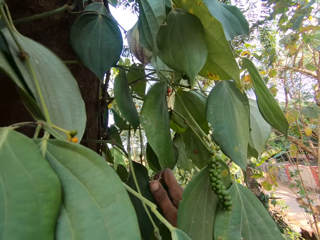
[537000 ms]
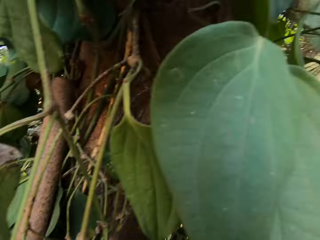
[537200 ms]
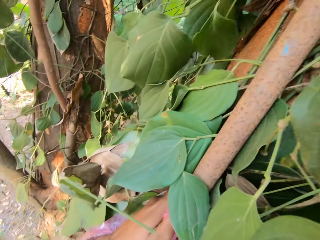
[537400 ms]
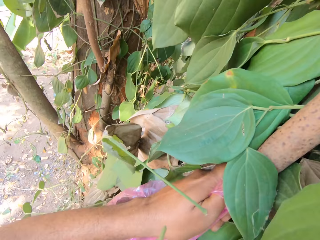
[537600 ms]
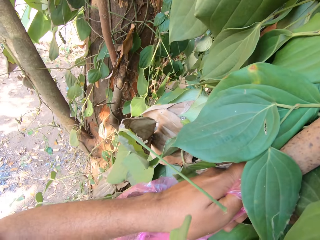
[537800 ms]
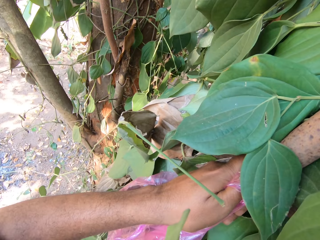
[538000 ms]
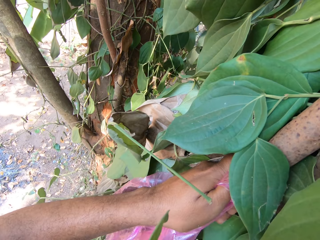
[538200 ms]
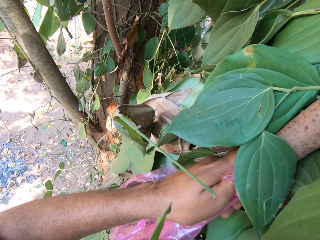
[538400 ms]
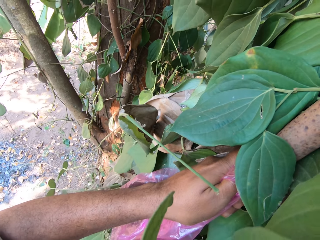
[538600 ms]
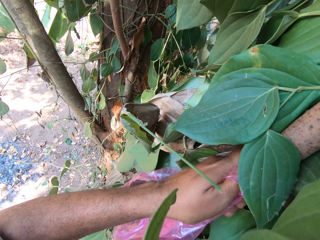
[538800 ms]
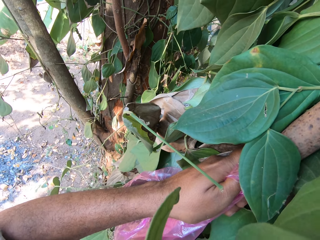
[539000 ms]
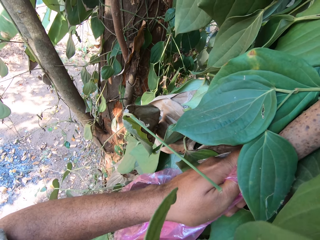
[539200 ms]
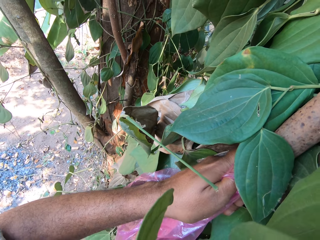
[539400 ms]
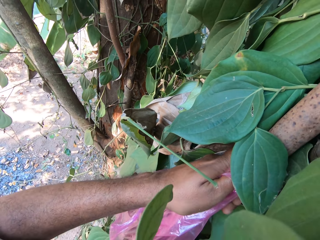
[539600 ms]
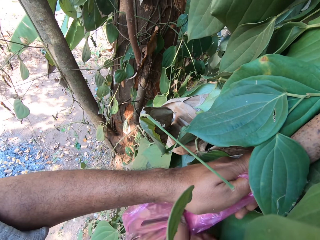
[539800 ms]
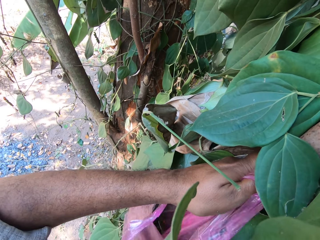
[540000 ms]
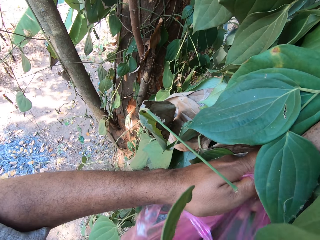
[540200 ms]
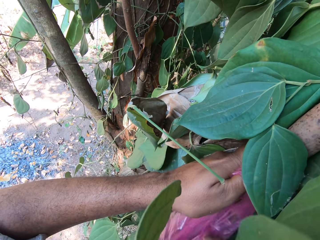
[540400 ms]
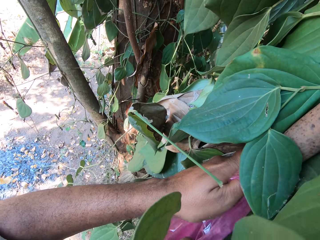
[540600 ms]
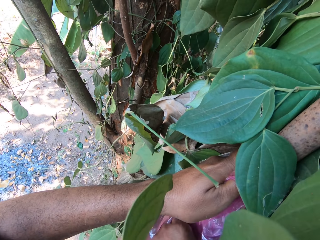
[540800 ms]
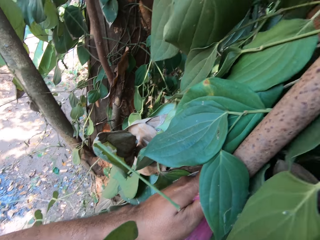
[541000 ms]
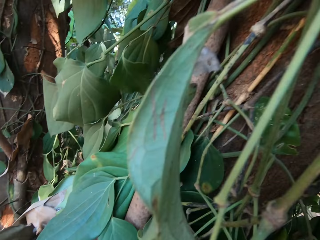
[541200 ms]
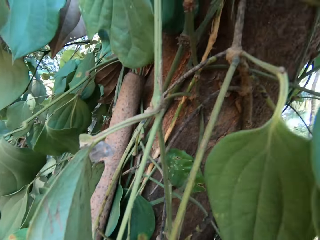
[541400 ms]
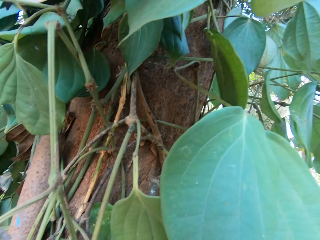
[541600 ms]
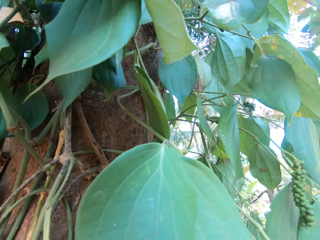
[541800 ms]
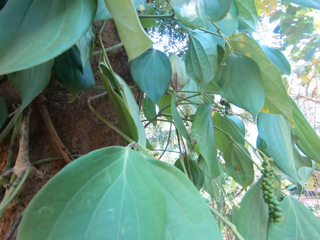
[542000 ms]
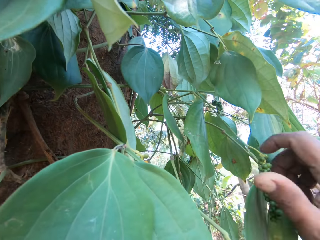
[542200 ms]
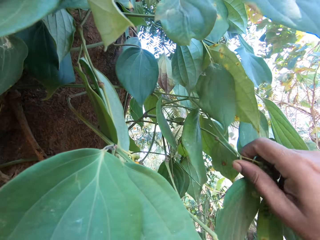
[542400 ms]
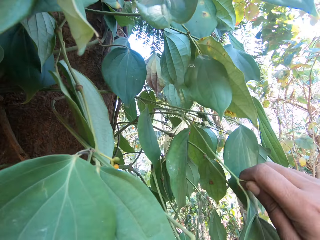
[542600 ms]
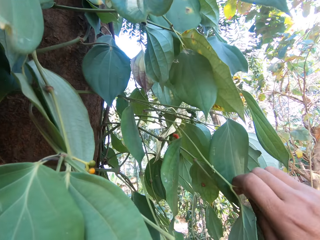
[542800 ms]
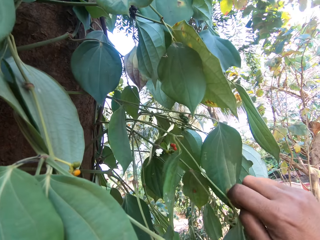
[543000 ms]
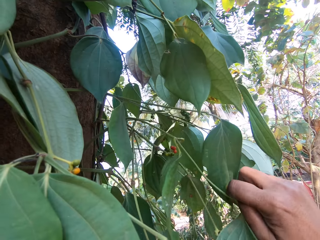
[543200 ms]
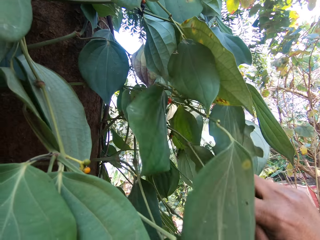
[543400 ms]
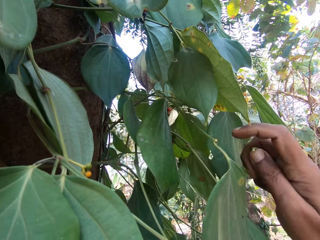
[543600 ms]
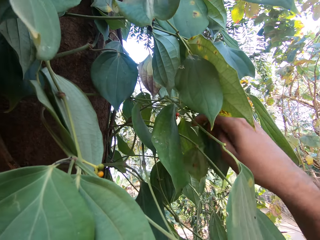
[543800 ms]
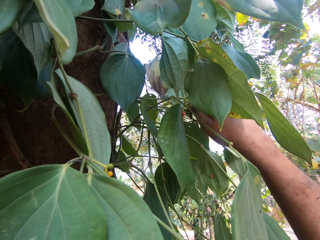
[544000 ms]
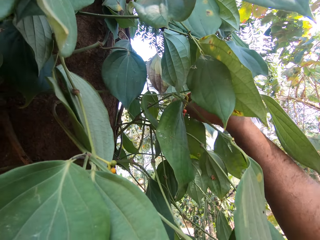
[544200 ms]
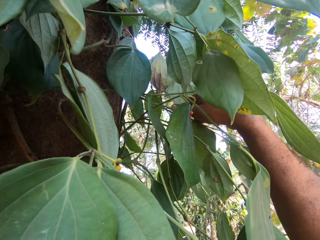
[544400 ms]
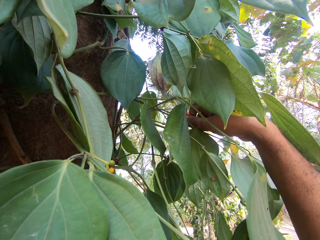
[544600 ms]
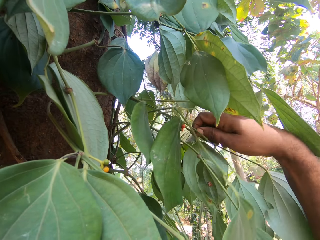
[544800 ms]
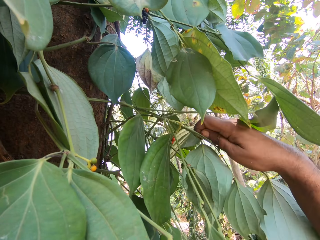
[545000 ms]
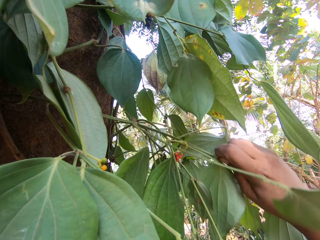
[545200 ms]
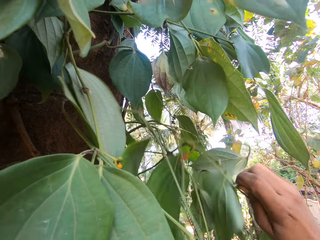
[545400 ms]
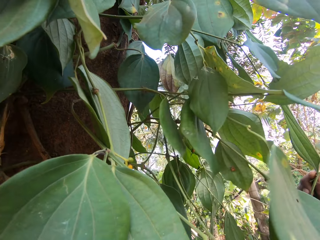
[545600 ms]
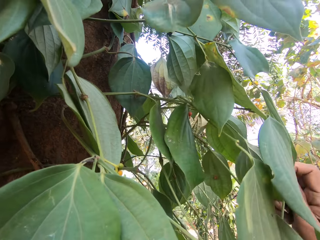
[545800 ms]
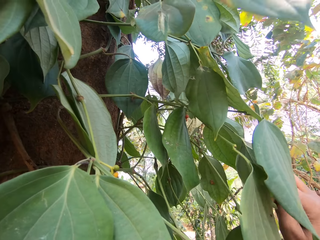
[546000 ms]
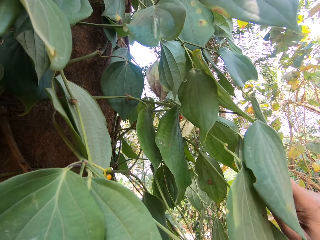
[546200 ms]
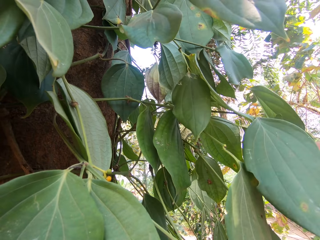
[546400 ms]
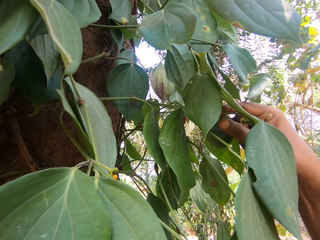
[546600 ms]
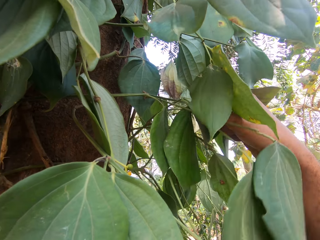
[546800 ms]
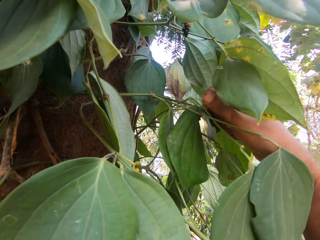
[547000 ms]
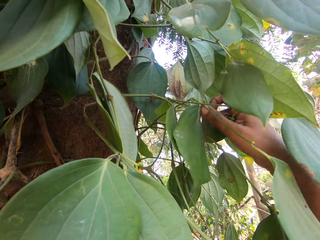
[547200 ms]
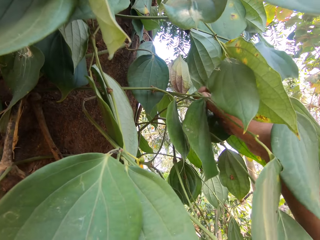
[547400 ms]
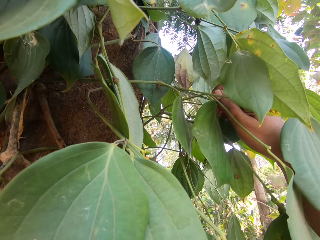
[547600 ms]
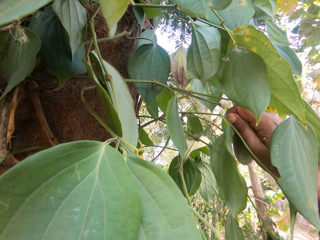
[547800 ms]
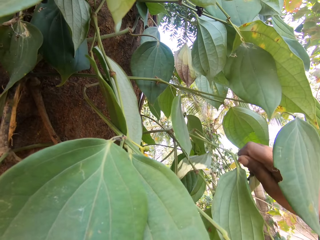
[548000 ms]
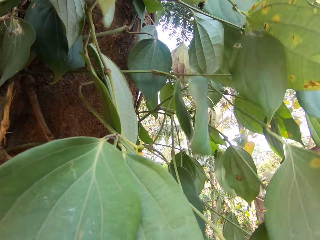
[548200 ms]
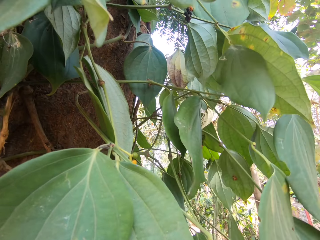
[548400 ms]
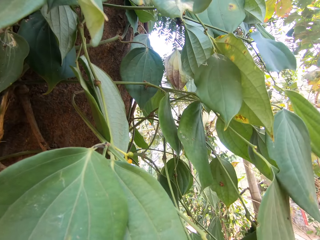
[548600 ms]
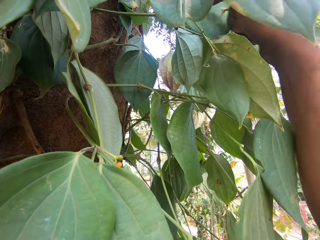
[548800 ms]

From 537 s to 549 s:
The camera wearer cuts some fruits from the tree with his right hand. He holds the ladder with his left hand. He opens the plastic bag by the side of the tree with his right hand. He places the fruits into the plastic bag by the side of the tree with his right hand. He looks around. He cuts some fruits from the tree with his right hand repeatedly.

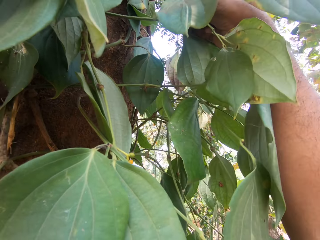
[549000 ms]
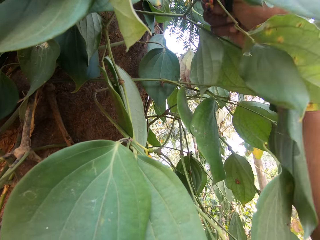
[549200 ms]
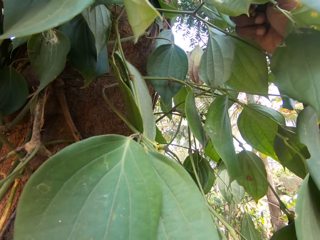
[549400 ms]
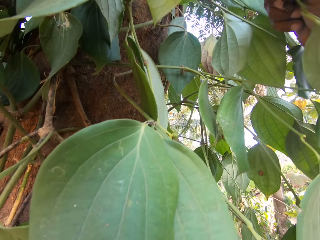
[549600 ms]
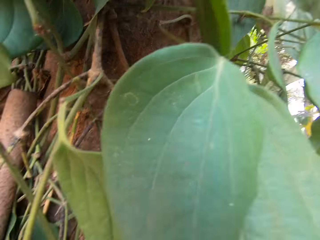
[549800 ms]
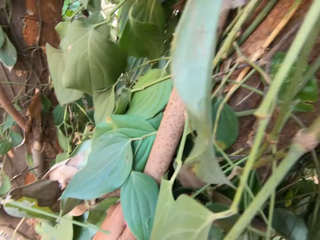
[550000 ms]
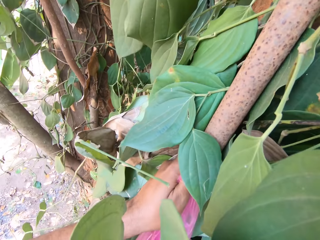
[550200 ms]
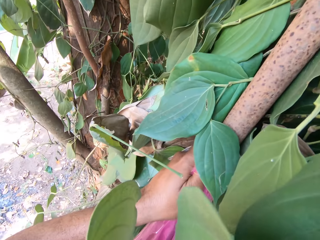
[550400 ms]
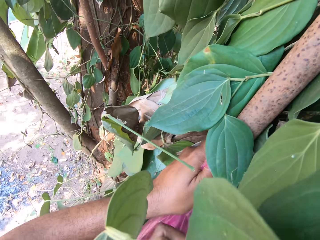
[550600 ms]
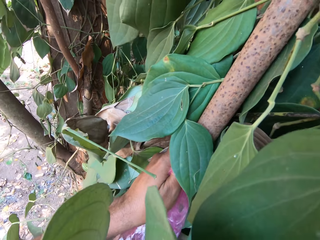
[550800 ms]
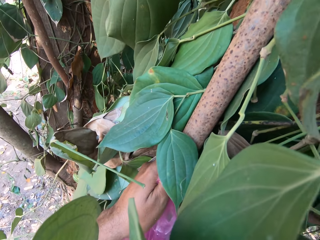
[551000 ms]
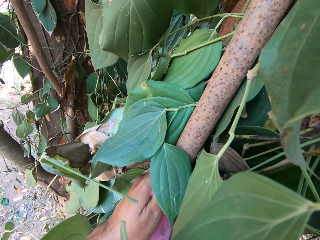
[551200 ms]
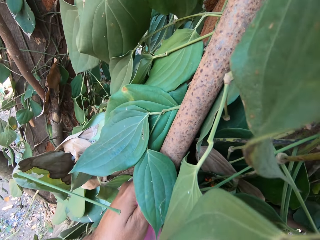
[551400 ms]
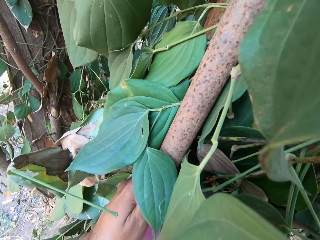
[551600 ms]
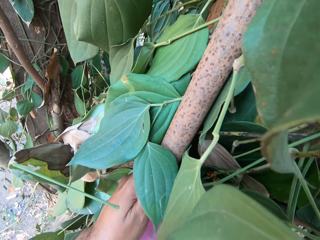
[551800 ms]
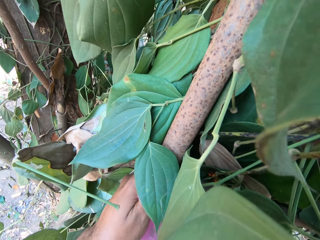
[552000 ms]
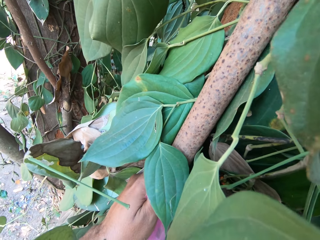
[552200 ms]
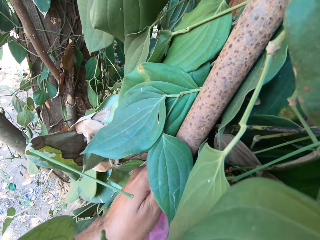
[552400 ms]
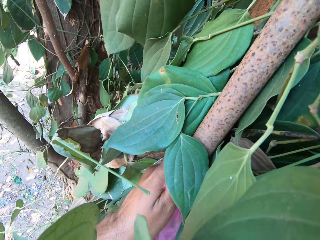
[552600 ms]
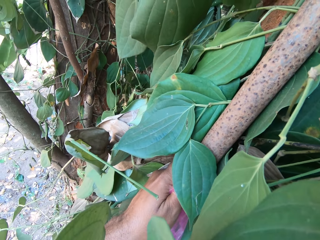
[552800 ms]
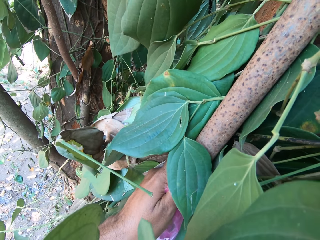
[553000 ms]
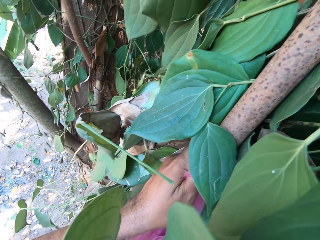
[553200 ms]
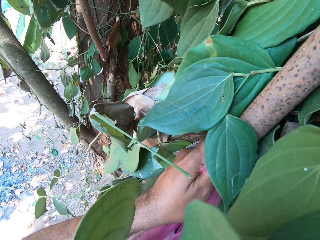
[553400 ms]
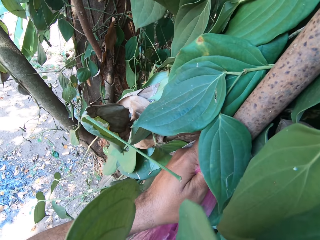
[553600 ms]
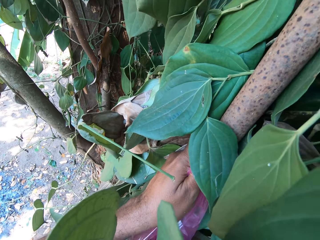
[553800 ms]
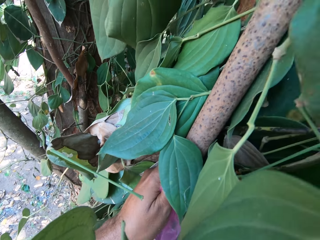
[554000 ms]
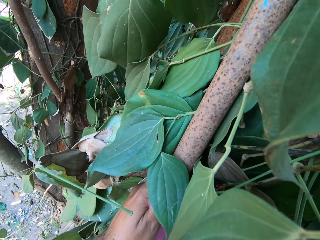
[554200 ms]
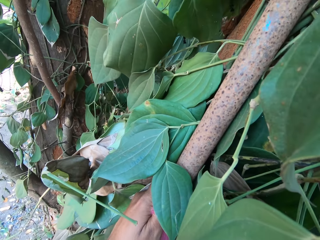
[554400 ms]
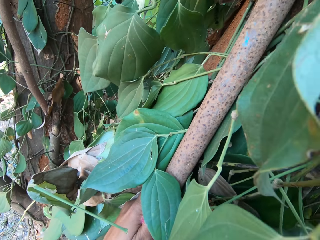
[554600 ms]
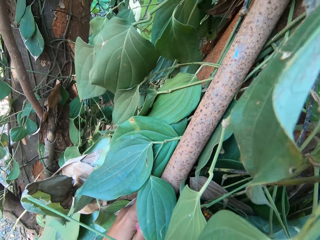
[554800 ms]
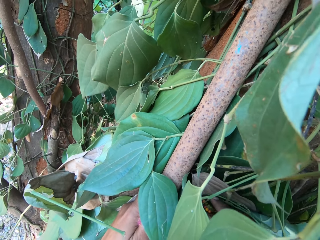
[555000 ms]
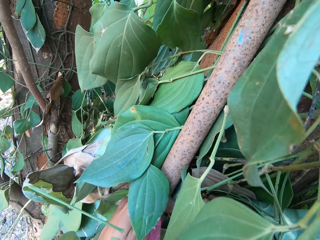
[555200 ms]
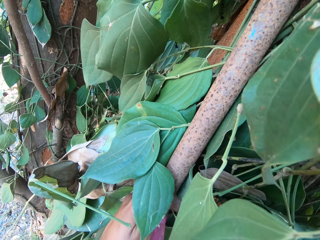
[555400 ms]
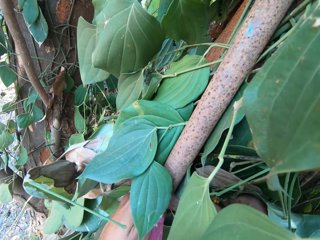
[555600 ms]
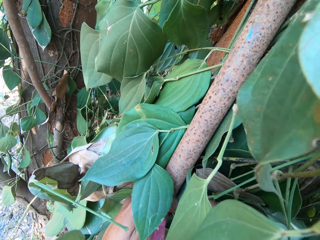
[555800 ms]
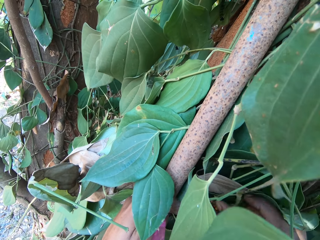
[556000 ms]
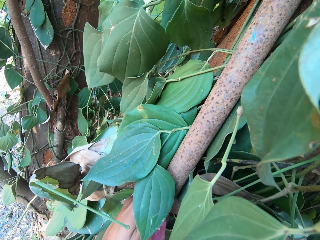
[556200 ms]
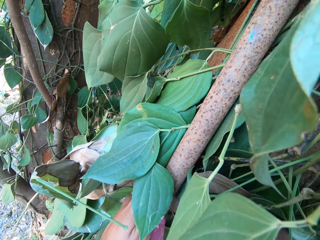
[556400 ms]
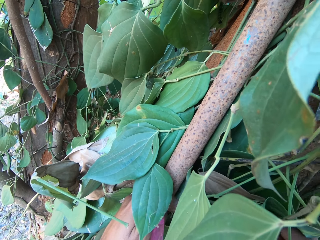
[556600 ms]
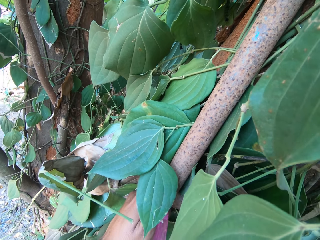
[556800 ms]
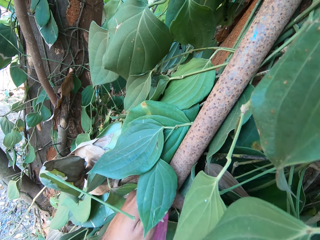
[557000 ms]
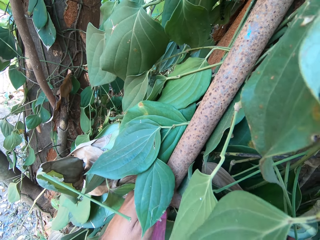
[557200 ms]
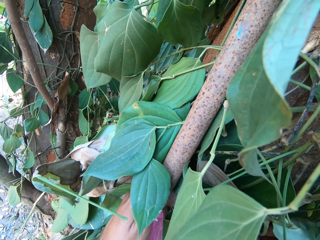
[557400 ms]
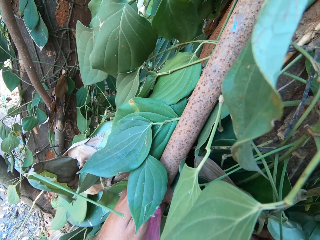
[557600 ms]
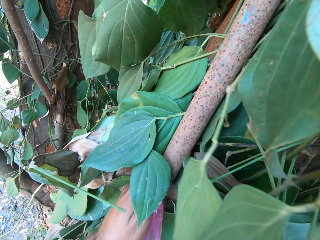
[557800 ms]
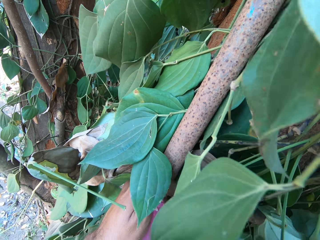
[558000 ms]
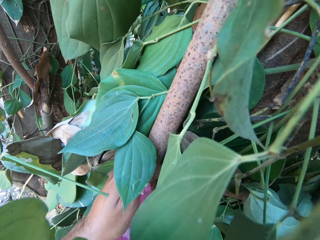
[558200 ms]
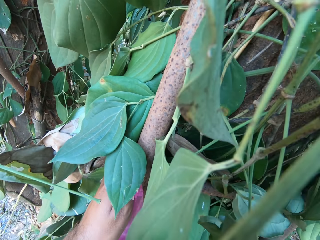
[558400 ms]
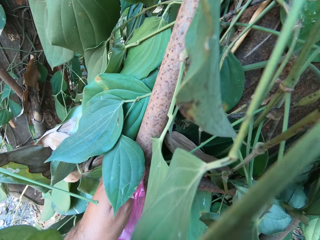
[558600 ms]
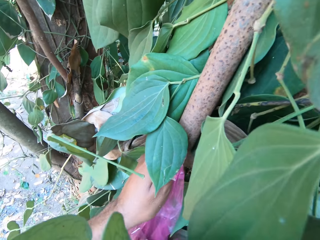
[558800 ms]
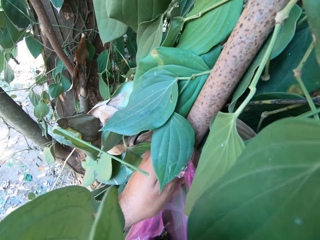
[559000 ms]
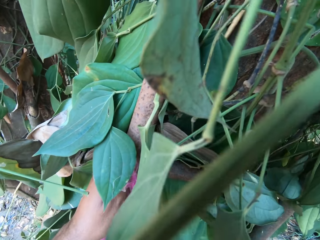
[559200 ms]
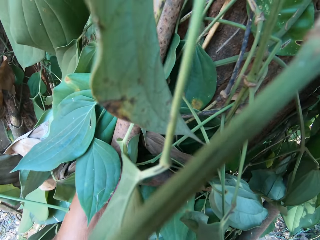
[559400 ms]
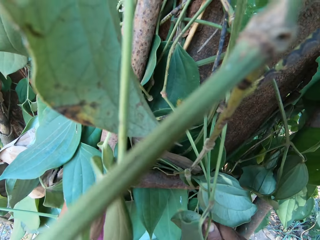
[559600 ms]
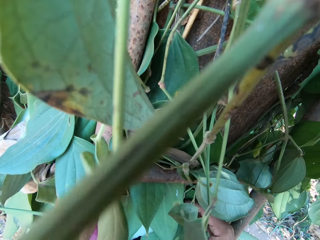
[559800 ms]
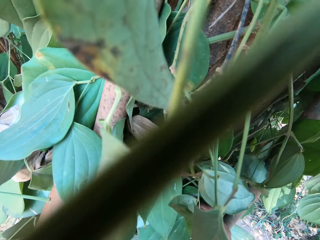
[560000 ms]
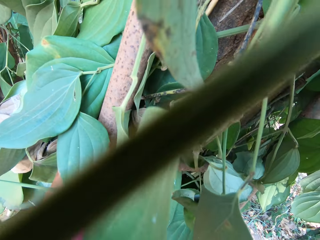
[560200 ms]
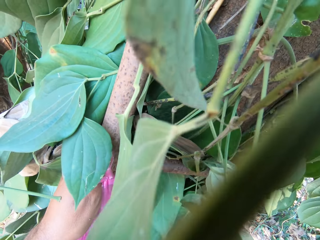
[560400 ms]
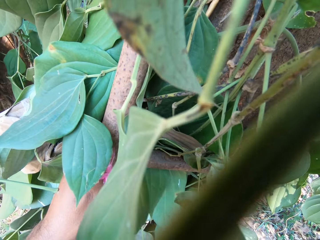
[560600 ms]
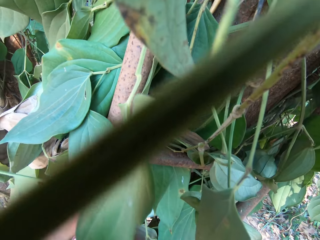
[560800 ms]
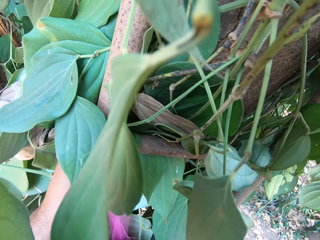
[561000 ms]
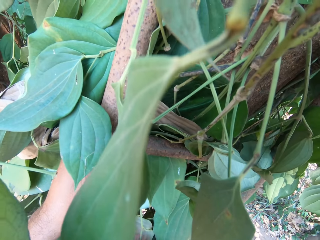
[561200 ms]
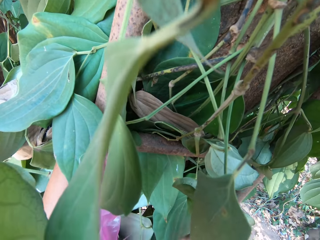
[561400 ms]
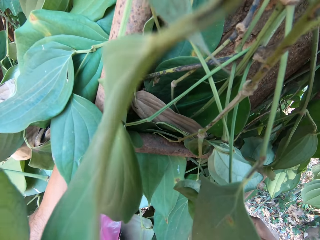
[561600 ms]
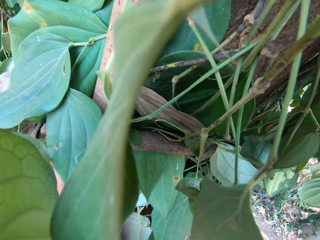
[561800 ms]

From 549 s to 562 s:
The camera wearer cuts some fruits from the tree with his right hand. He places the fruits into the plastic bag by the side of the tree with his right hand. He plucks the fruits from the tree with his right hand. He puts the fruit in the nylon bag. He plucks the fruits from the tree with his right hand. He puts the fruit in the nylon bag.
